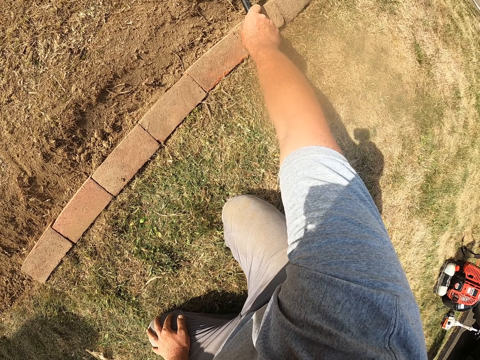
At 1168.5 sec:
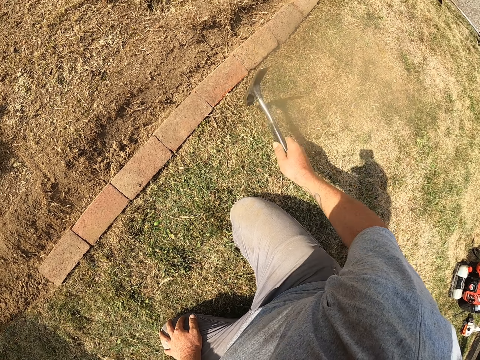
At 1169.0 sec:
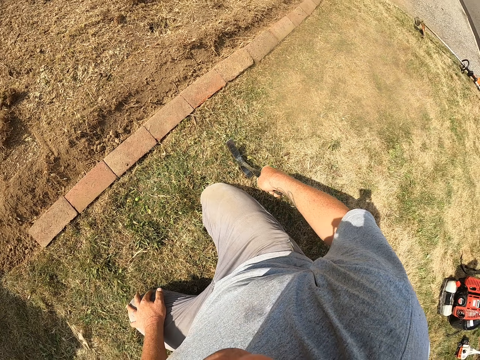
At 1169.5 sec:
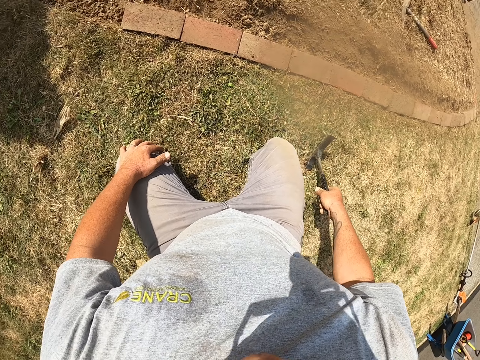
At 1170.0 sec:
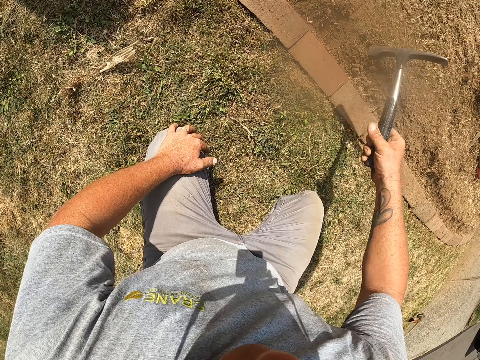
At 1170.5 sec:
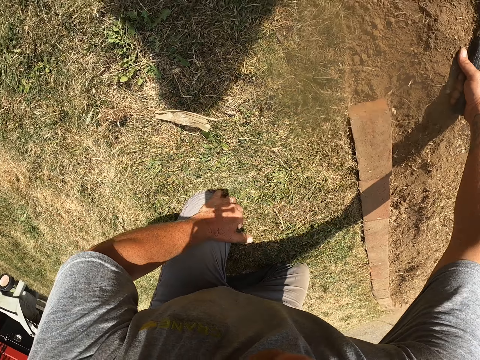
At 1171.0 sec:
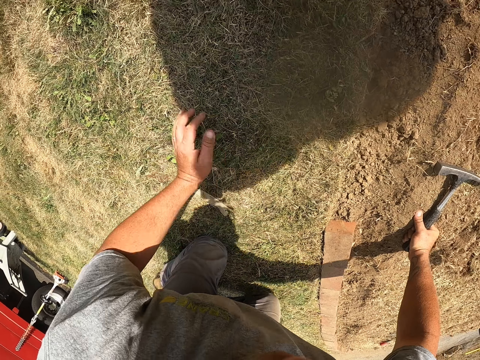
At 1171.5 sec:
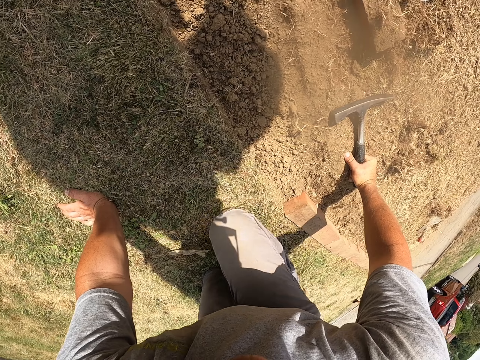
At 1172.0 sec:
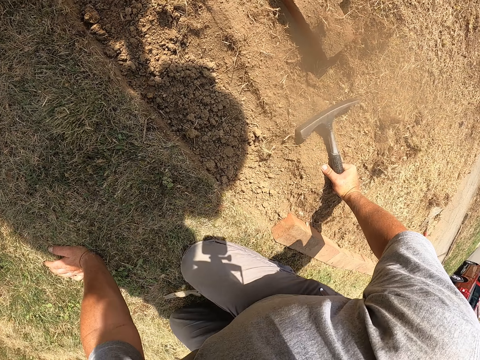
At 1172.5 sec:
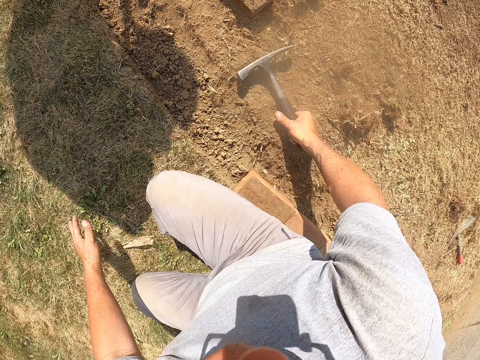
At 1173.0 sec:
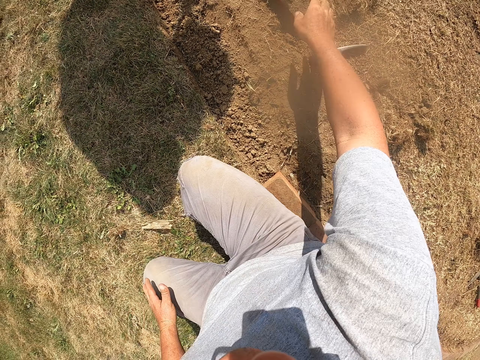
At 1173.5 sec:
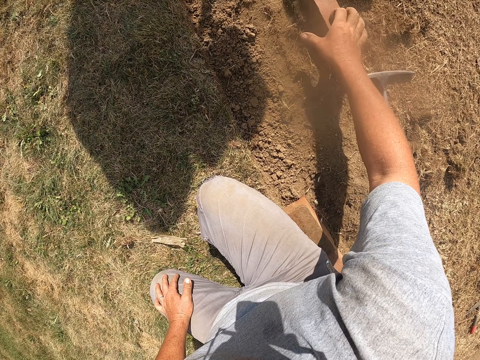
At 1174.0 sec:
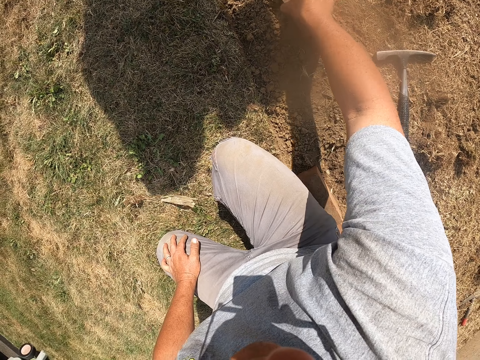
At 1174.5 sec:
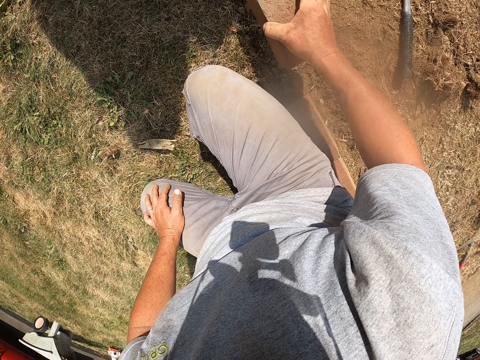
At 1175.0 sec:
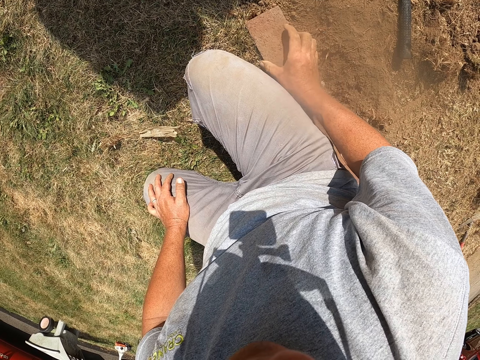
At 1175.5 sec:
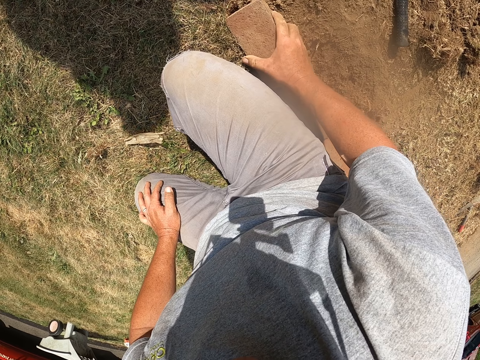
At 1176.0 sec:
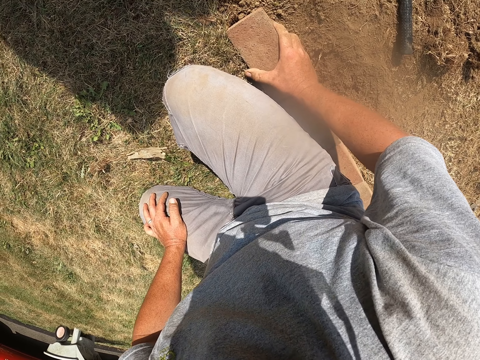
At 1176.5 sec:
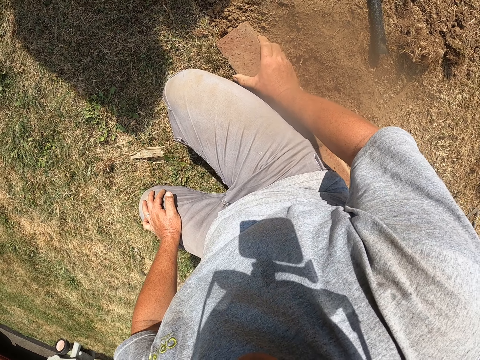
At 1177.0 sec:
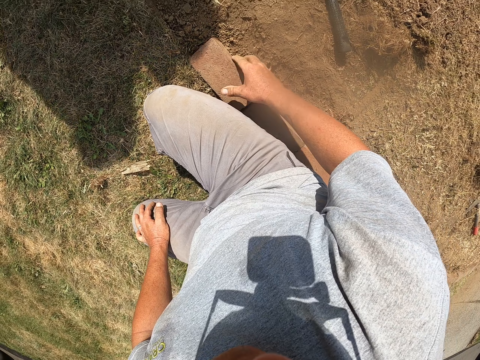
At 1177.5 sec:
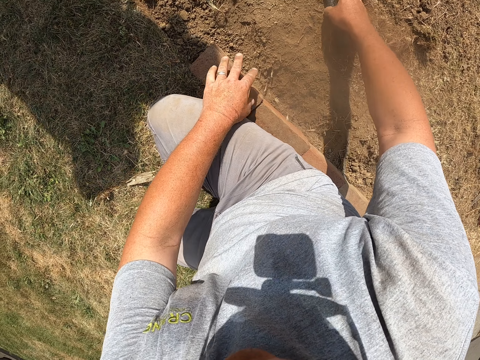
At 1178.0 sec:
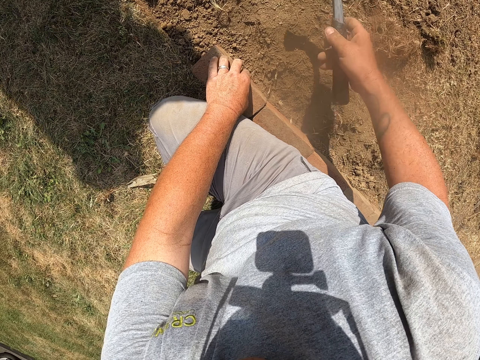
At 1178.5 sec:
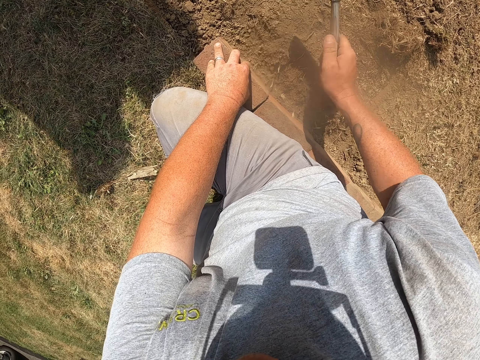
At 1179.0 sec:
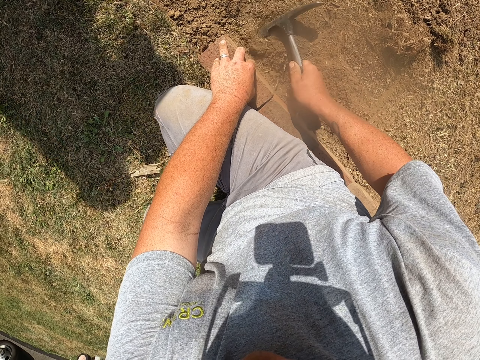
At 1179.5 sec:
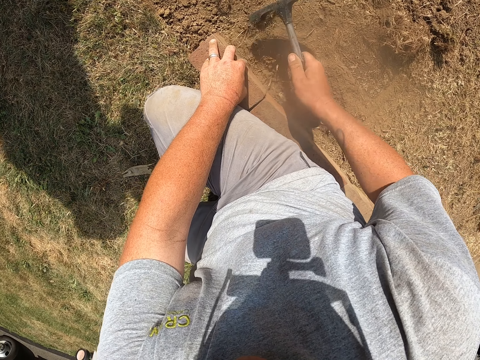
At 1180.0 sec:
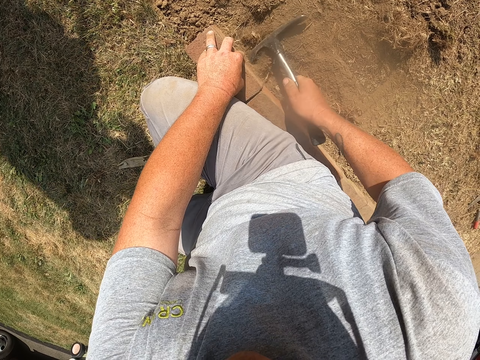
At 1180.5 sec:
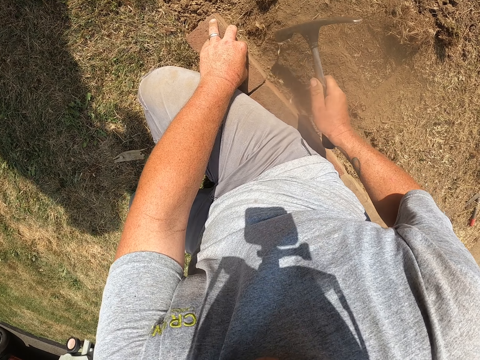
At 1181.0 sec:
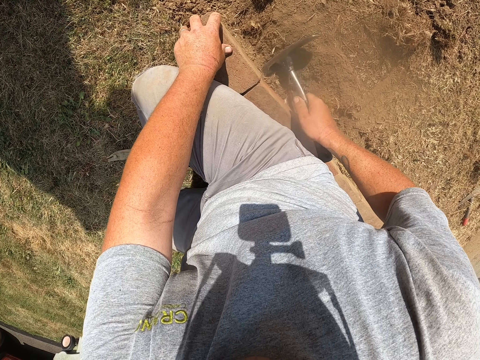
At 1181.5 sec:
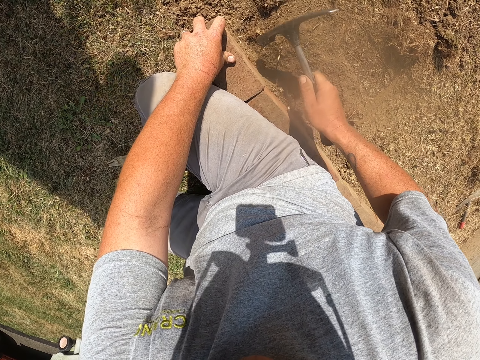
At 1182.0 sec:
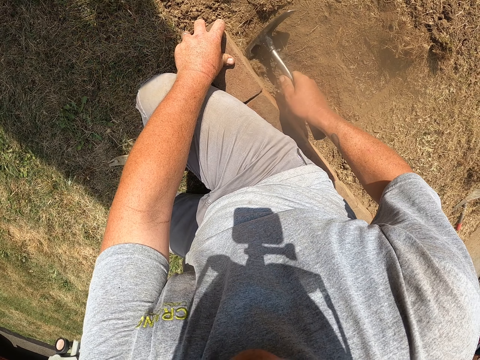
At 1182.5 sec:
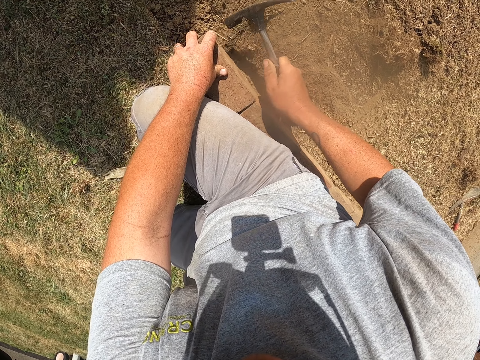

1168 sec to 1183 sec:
The camera wearer hits the bricks in the trench with the hammer. They hold the hammer on the ground. They crawl on the ground. They kneel on the ground. They drop the brick on the ground. They pick up a brick from the ground. They mason. They arrange the brick on the trench. They hold the brick in the trench with the left hand. They pick up the hammer from the ground. They hit the soil around the brick with the hammer.

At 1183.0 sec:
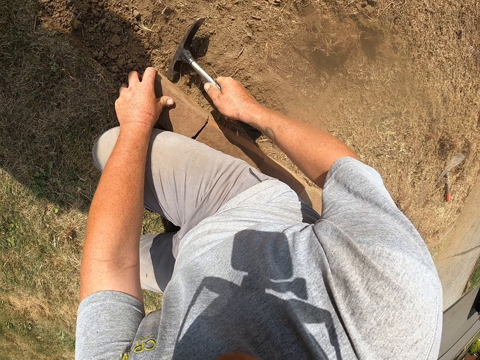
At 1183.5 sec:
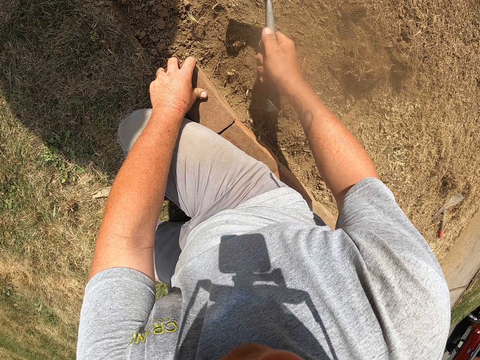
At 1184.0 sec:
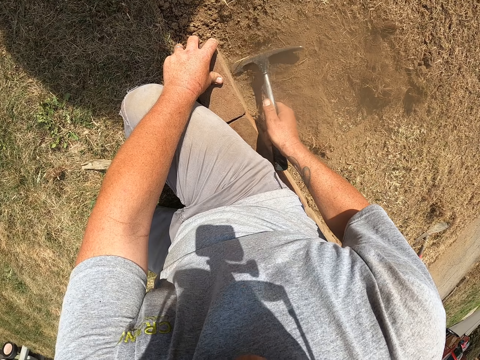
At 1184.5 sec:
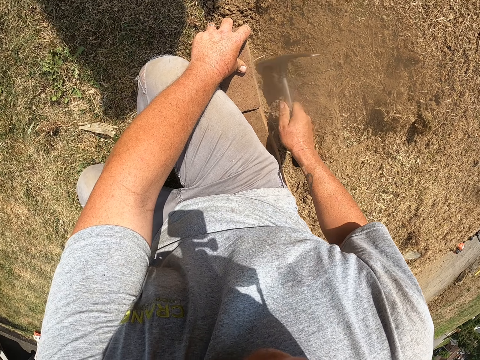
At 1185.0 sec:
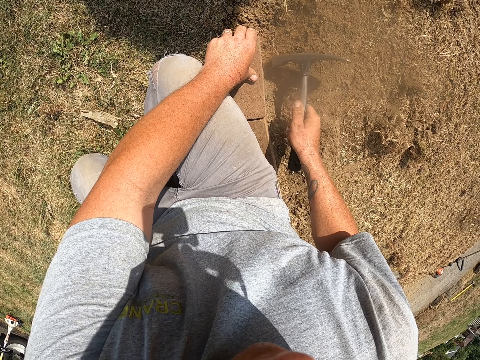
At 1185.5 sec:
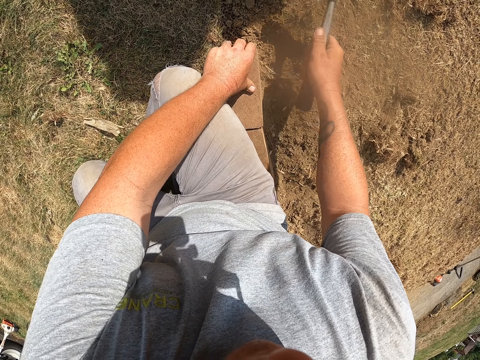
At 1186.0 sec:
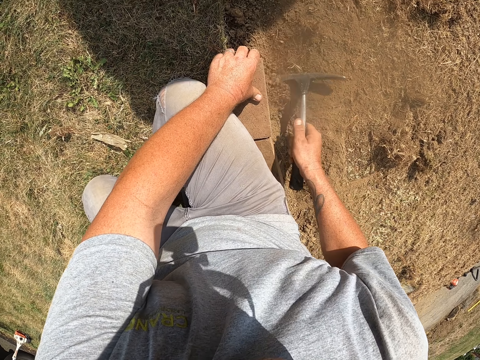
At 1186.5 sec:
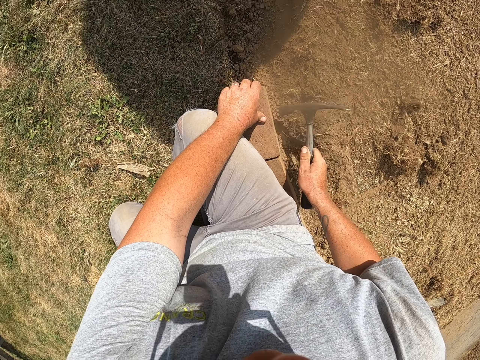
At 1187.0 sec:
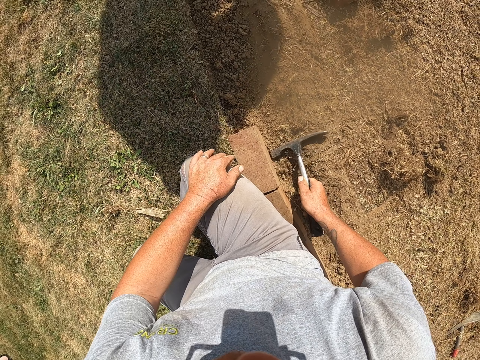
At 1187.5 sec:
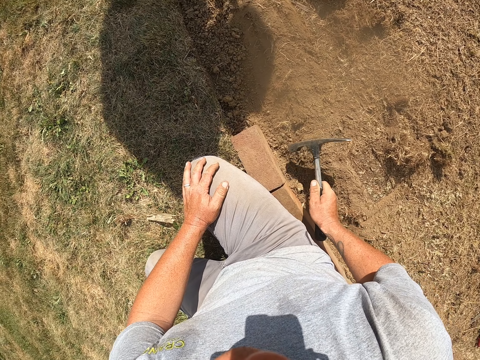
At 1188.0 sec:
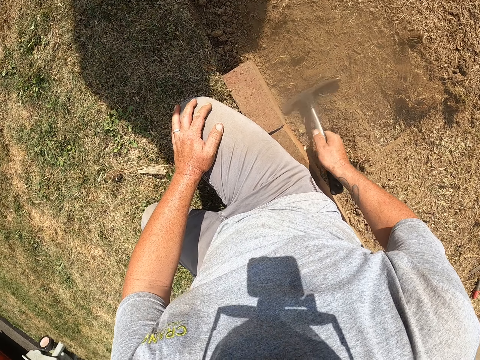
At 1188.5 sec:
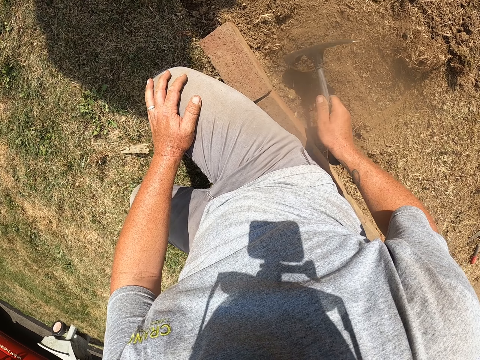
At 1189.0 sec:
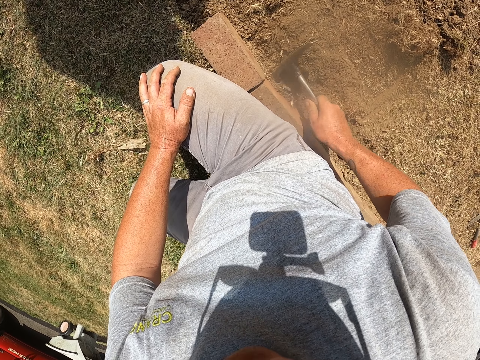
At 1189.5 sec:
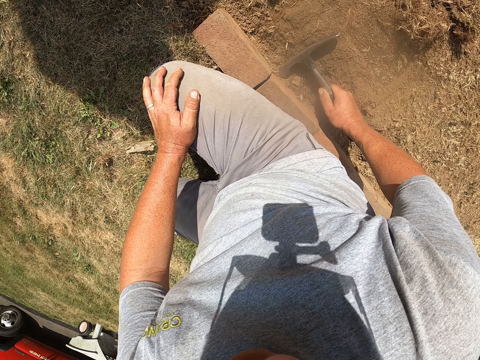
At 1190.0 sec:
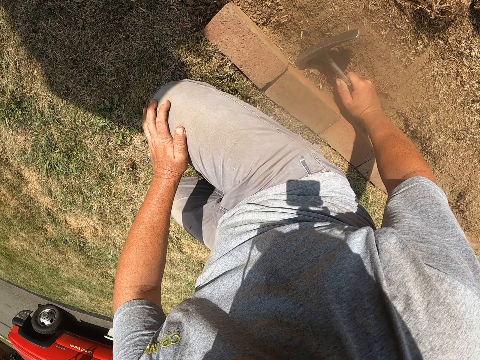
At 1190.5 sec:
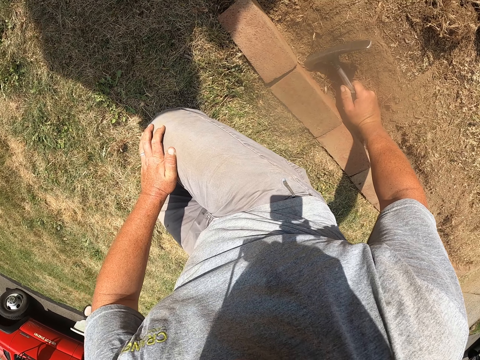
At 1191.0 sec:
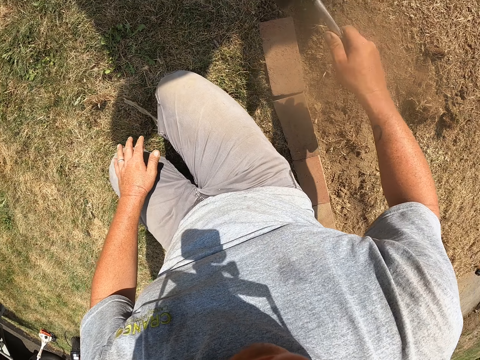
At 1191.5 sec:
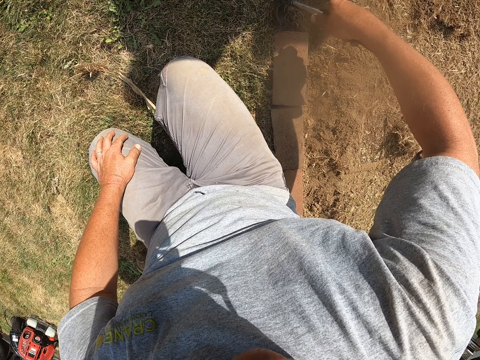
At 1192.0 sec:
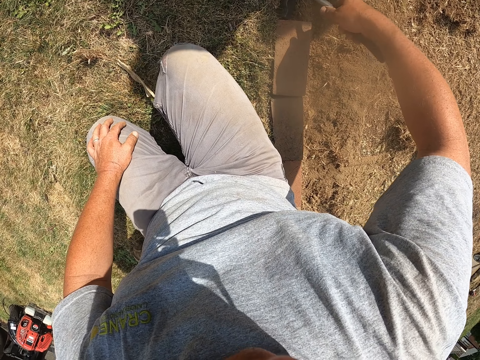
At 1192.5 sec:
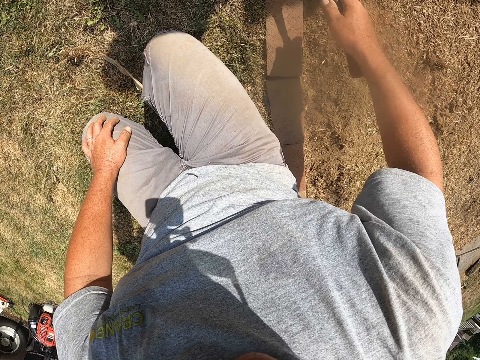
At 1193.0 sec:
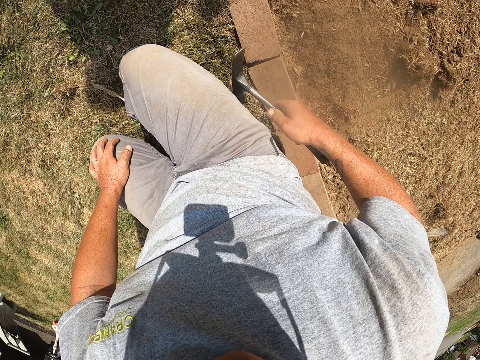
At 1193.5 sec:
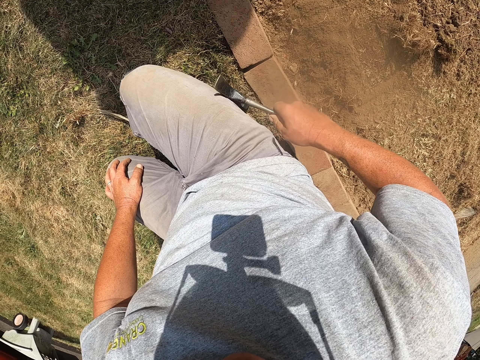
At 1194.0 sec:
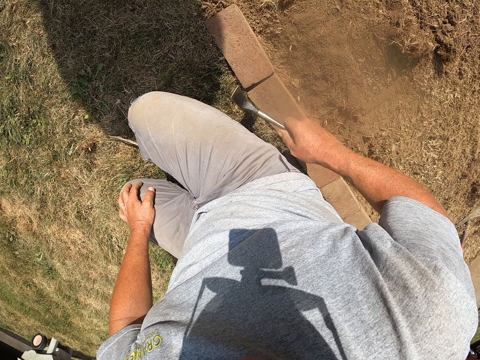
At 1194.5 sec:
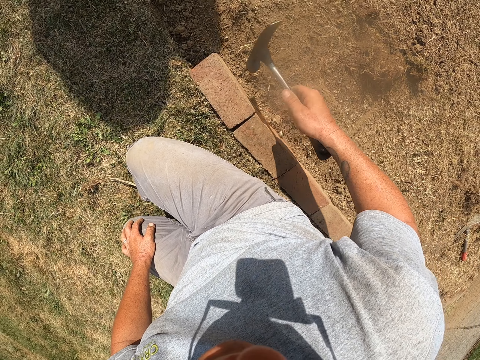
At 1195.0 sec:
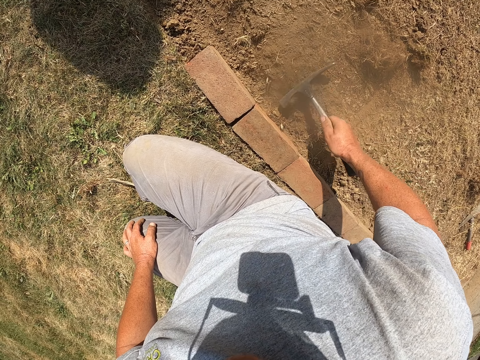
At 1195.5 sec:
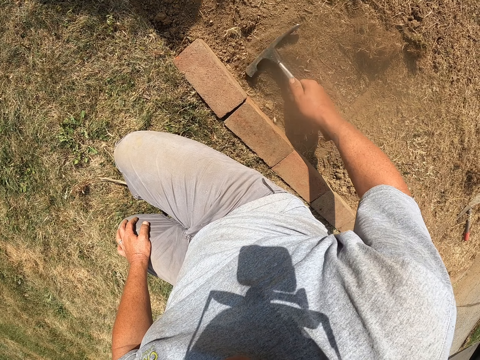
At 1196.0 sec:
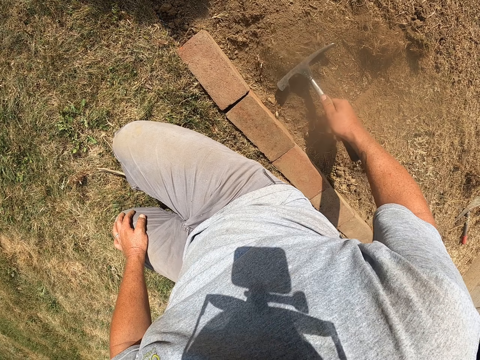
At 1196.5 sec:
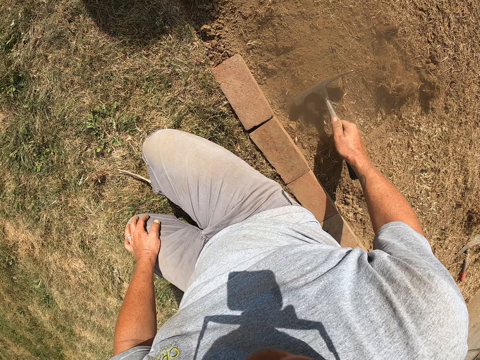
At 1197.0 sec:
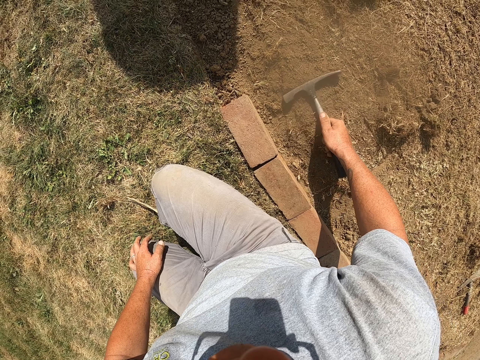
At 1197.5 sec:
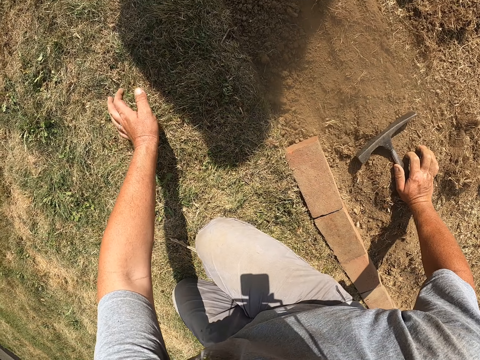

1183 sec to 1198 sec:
The camera wearer levels the soil around the brick with the hammer. They hit the soil around the brick with the hammer. They hit the brick with the hammer. They level the soil around the brick with the hammer. They move the hammer.
